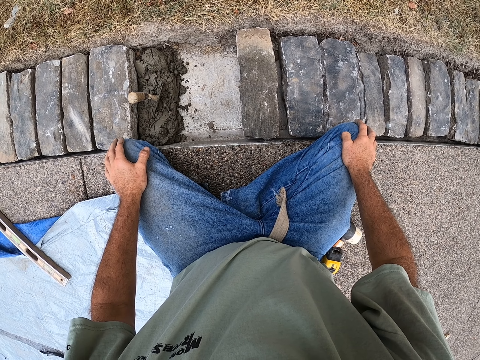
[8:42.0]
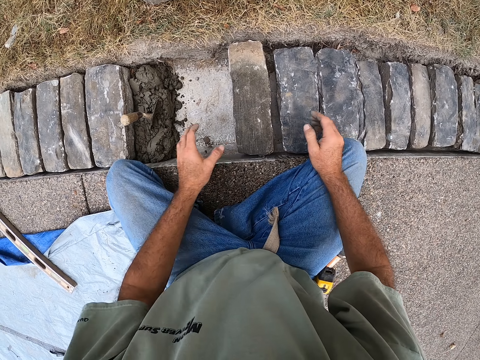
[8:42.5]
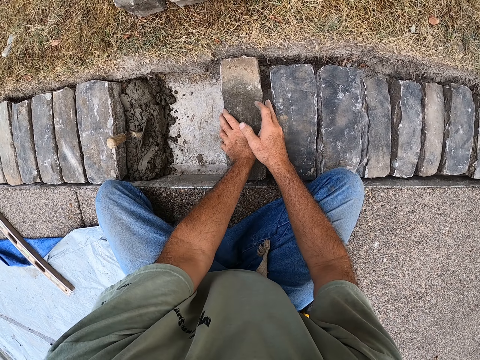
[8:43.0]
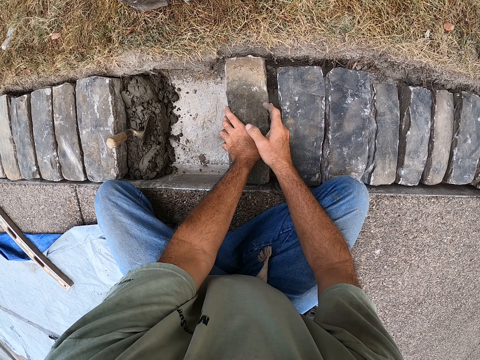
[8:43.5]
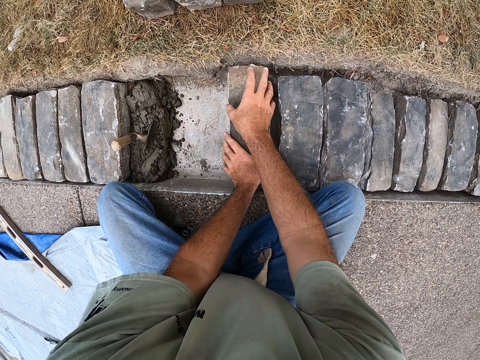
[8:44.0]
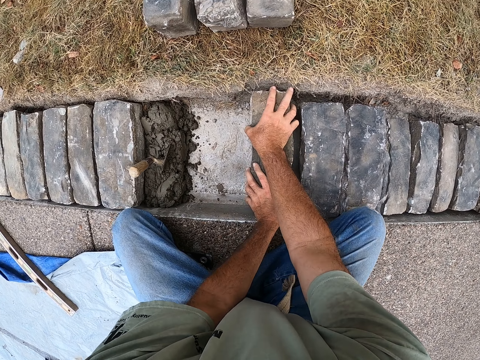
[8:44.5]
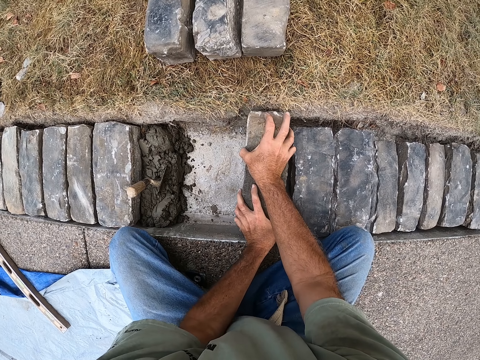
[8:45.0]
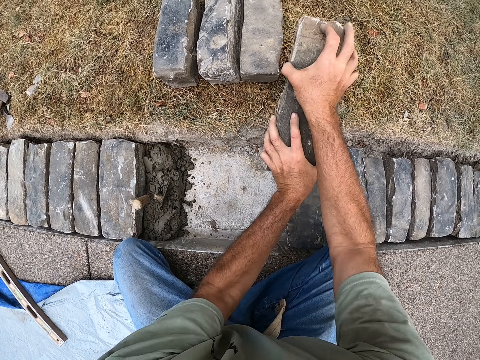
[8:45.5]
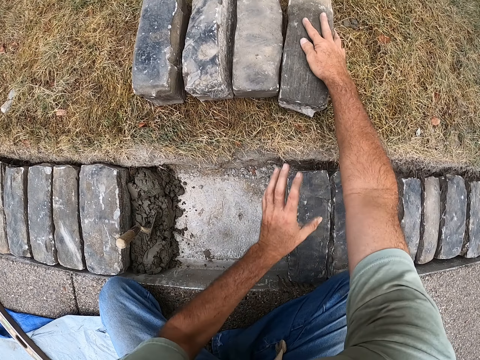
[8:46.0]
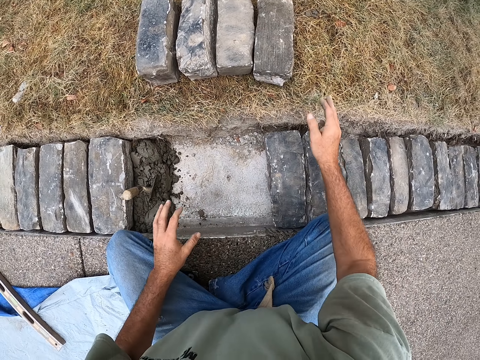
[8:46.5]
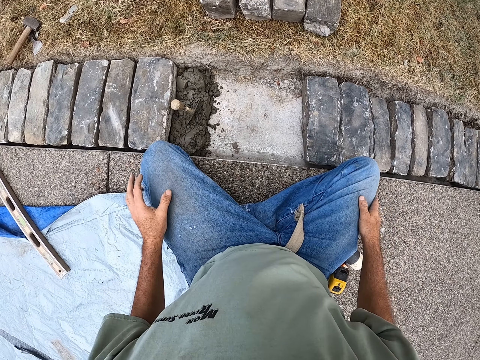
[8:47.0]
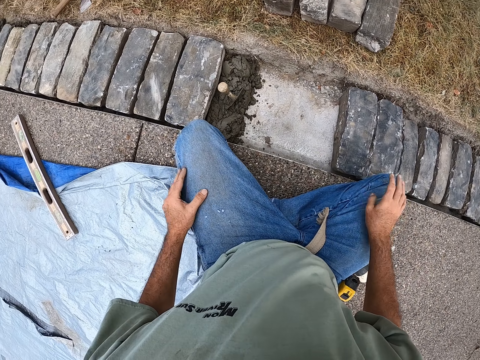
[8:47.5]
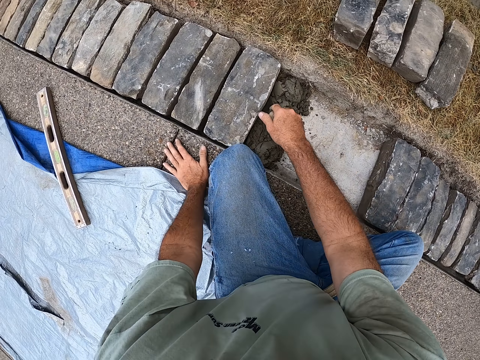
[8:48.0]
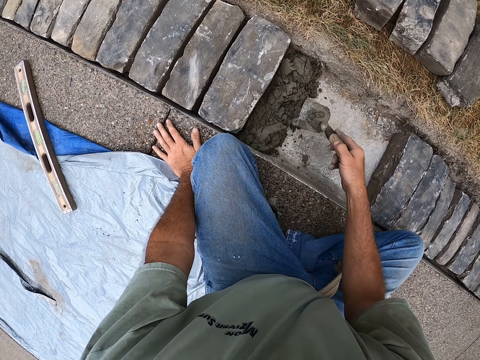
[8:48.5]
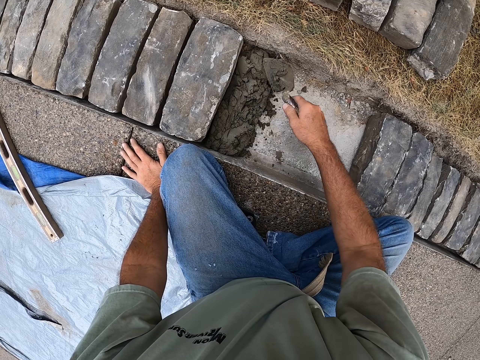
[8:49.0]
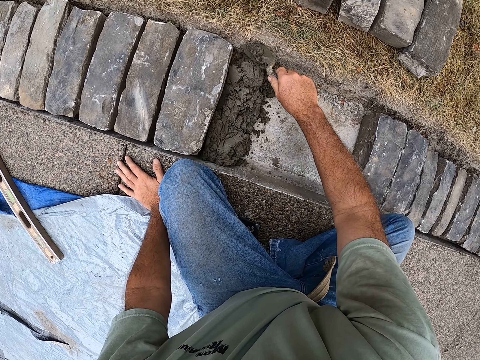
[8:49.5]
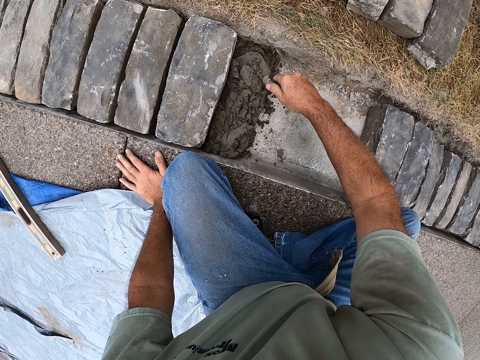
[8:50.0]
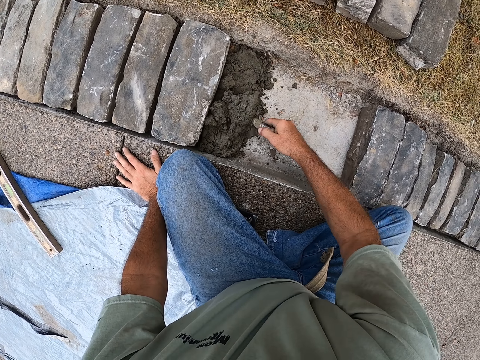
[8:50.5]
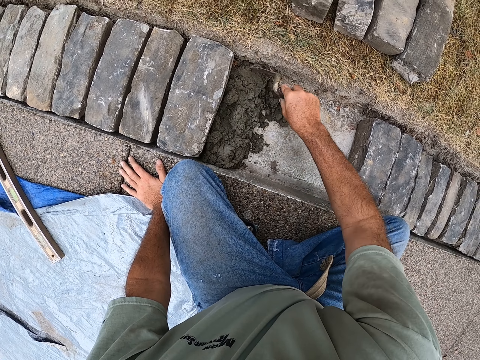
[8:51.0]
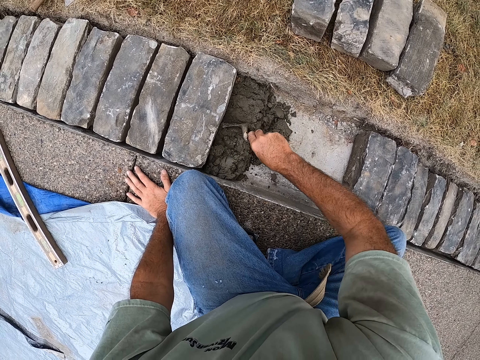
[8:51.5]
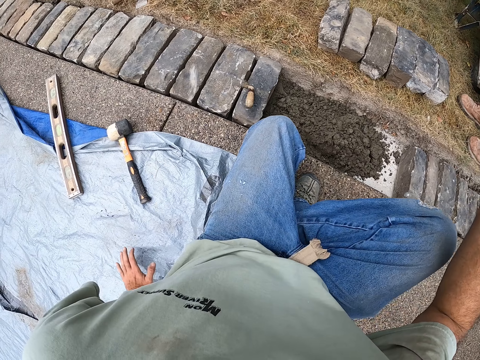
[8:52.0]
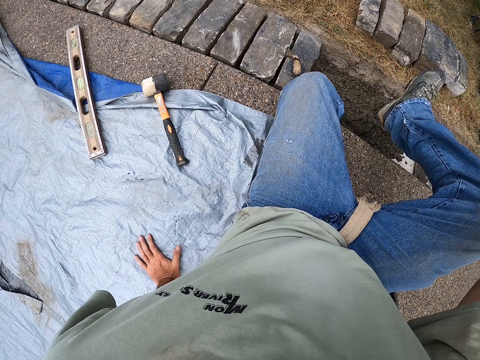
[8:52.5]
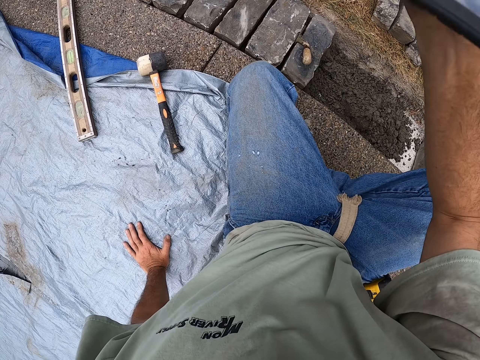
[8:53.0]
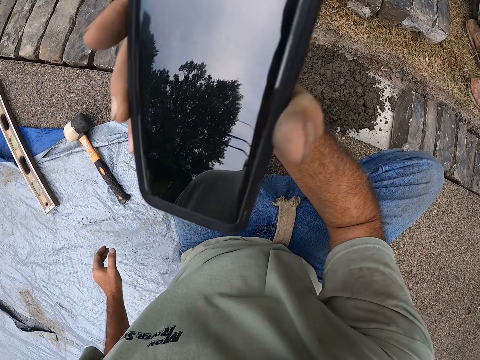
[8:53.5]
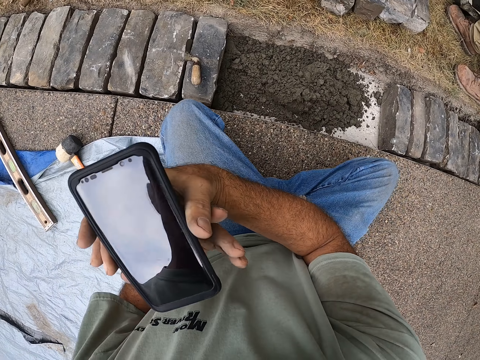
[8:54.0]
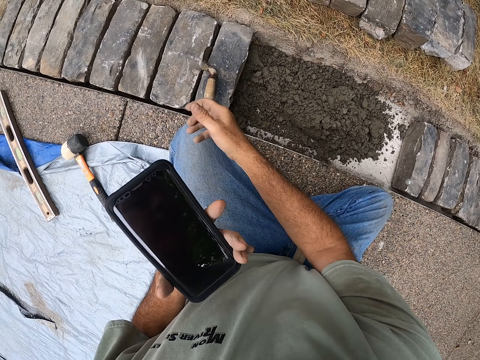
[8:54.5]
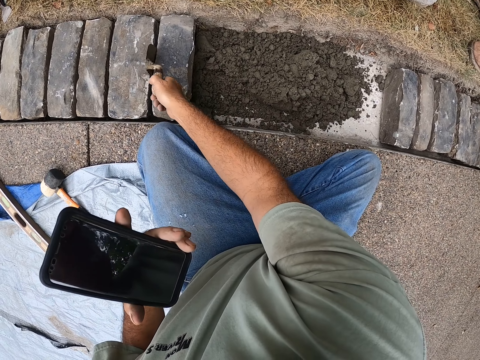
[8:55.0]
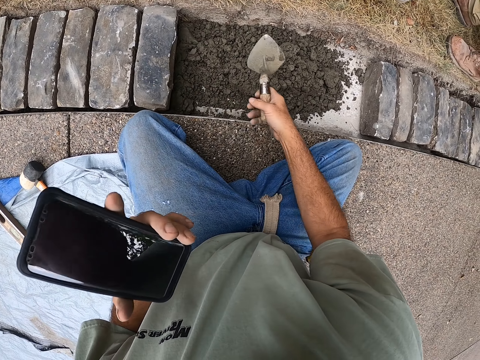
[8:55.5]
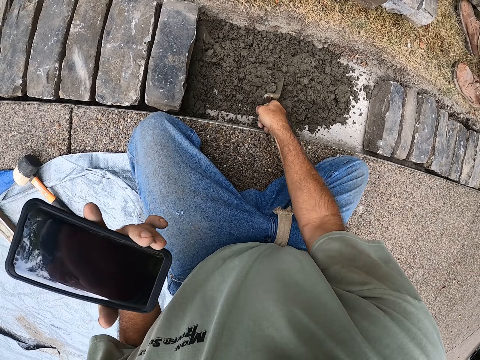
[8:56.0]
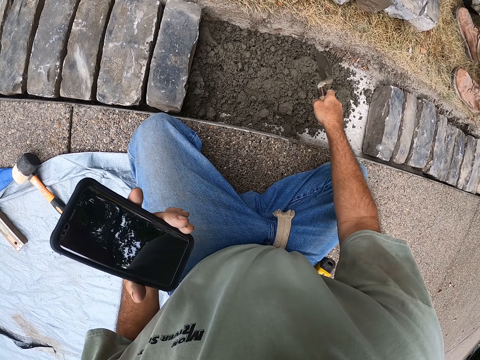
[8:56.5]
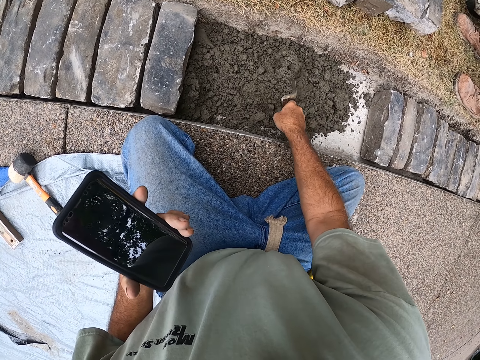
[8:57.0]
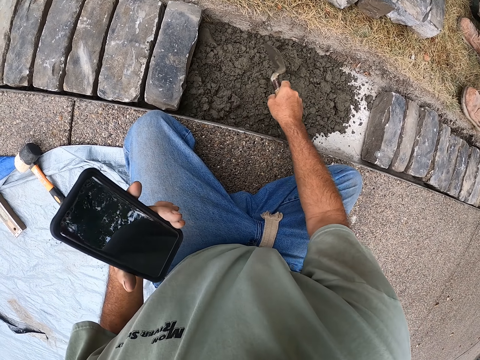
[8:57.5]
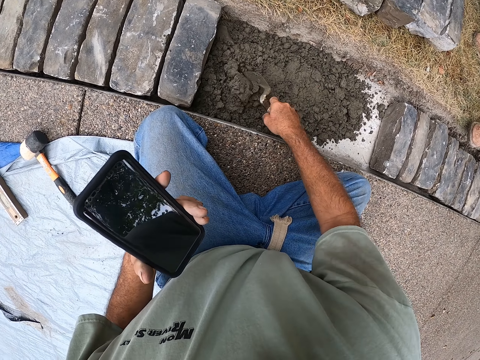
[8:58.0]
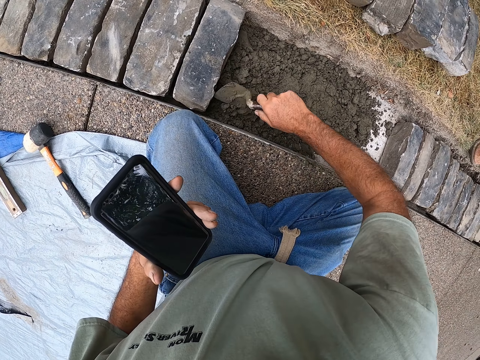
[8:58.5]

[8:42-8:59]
The camera wearer removes the brick from a ditch. He stares at the bricks in the ditch. He picks up the trowel from the ditch. He spreads the mortar with the trowel in the ditch. He holds the phone in his hand. He turns the phone to his left hand. He picks up the trowel from the bricks. He spreads the mortar with the trowel in the ditch.

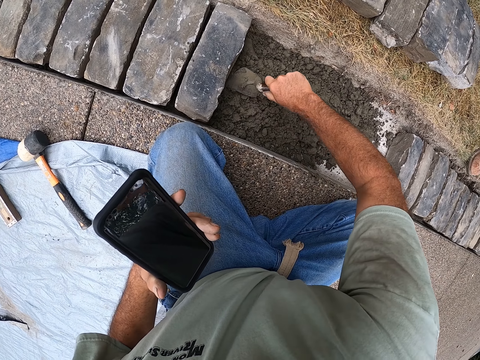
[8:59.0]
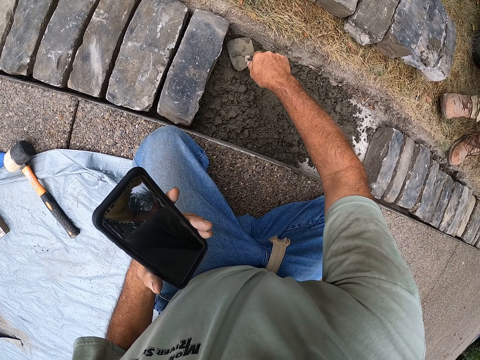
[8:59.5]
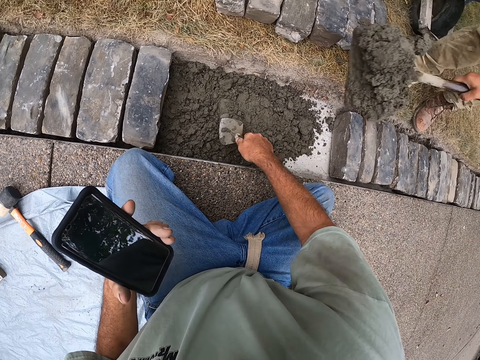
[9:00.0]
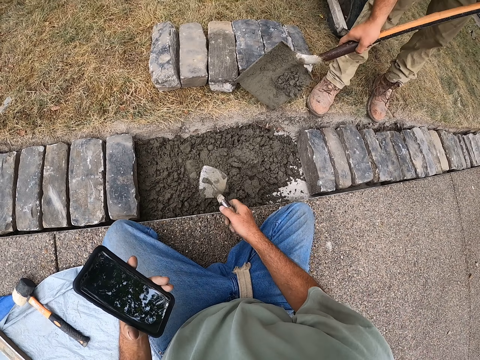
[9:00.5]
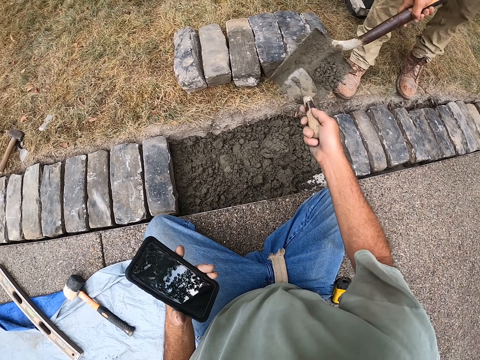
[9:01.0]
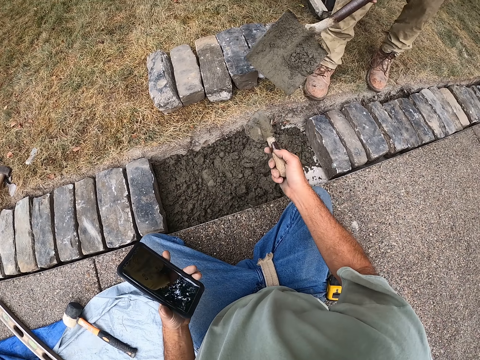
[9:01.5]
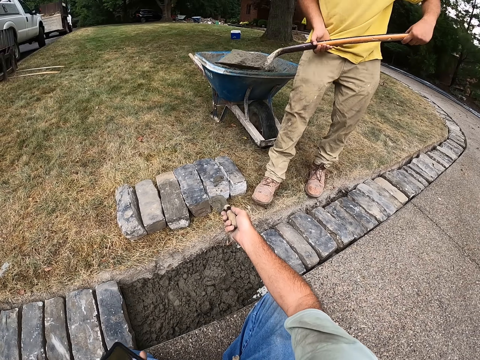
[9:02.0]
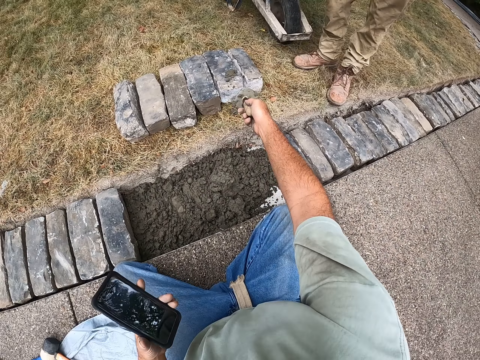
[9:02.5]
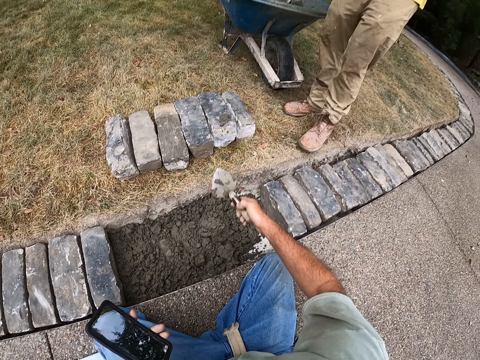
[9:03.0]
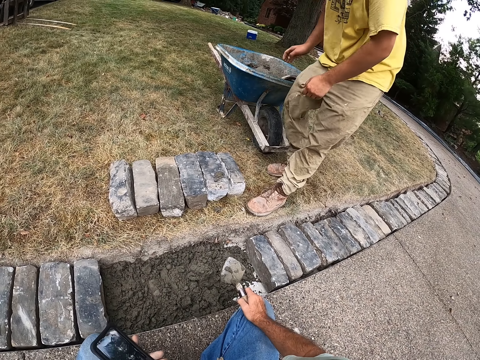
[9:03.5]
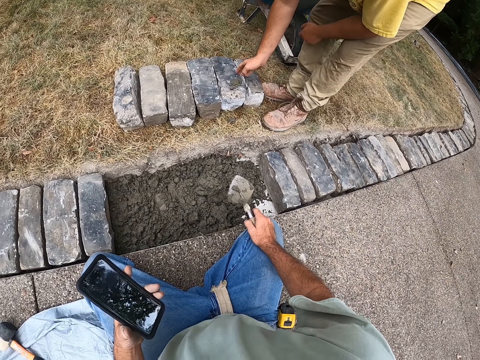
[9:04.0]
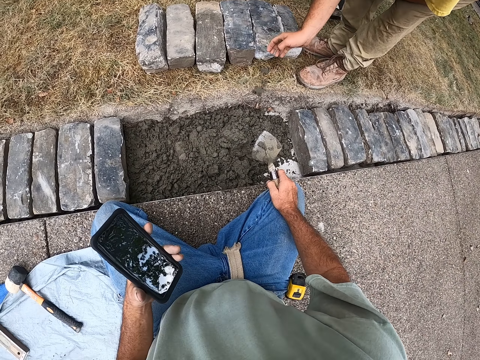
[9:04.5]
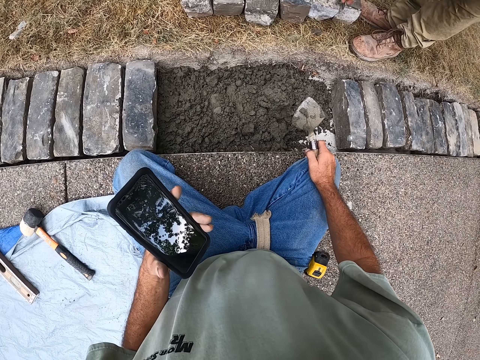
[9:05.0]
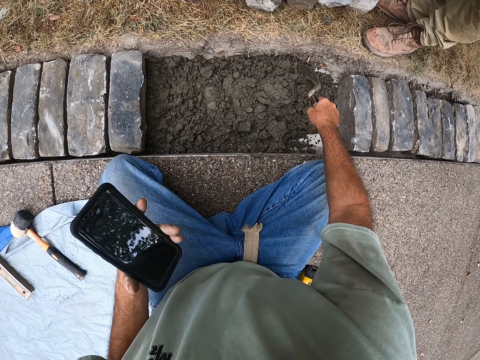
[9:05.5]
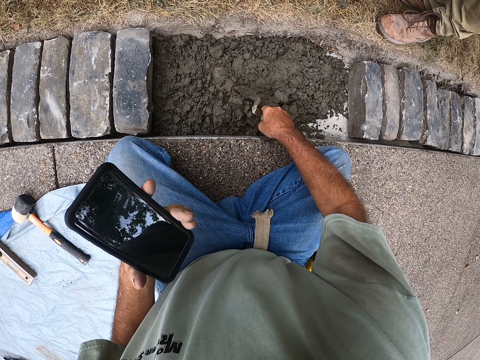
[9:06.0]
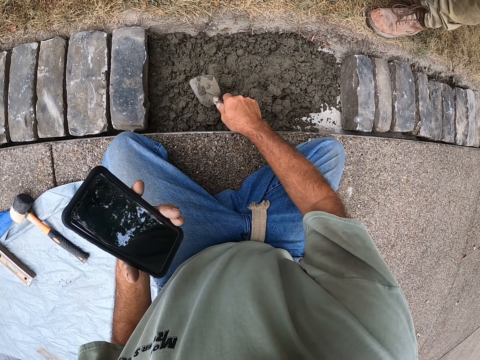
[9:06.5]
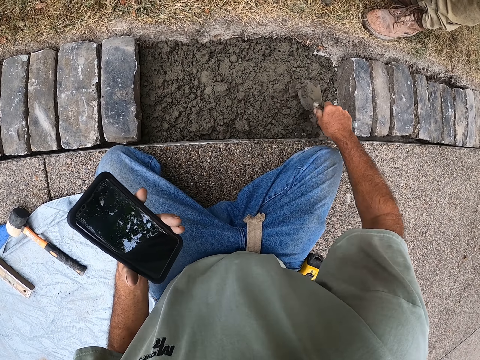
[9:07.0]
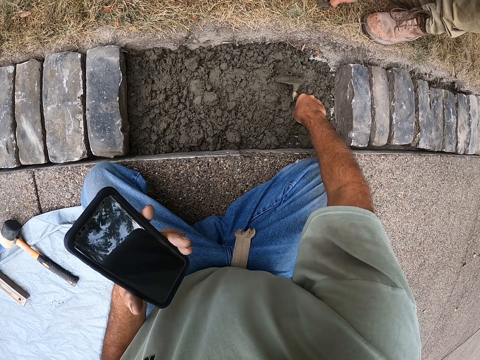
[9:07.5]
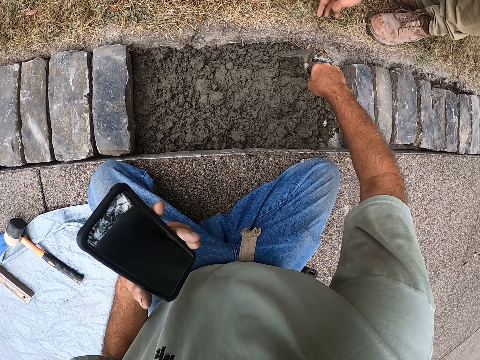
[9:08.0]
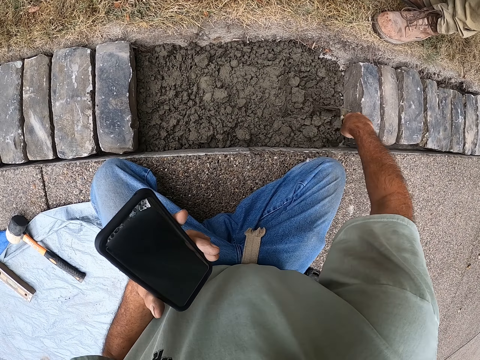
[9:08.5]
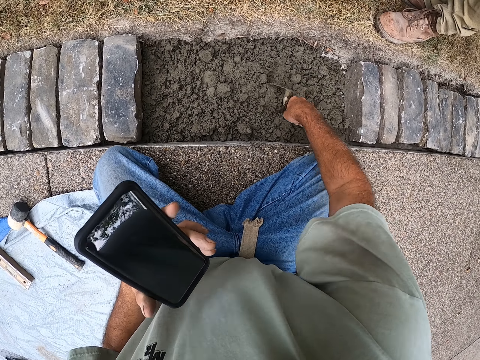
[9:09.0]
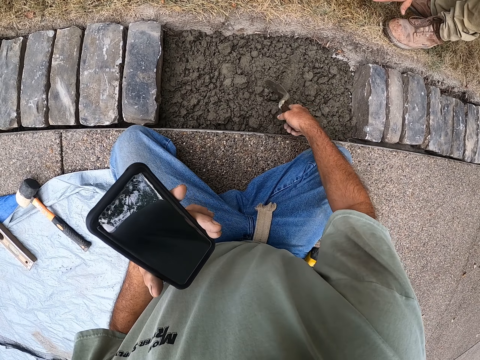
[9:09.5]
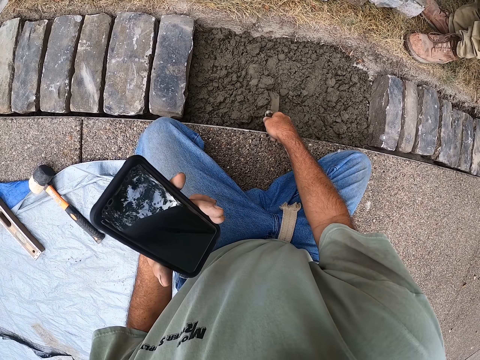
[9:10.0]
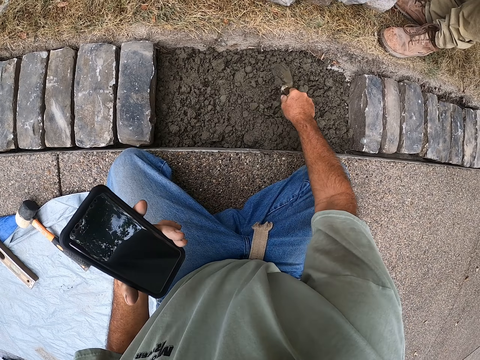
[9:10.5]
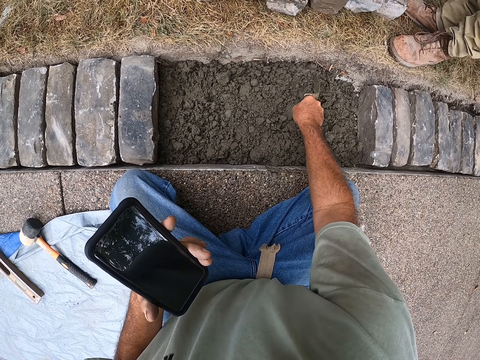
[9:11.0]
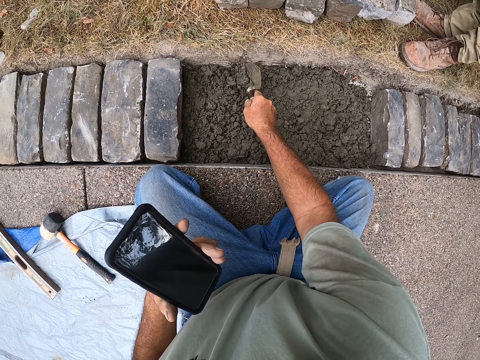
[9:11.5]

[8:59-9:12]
A person pours mortar in a ditch. The camera wearer points at the bricks on the ground with a trowel. The person puts the spade in a wheelbarrow and wipes the mortar on the bricks. The camera wearer spreads the mortar with the trowel in the ditch.
